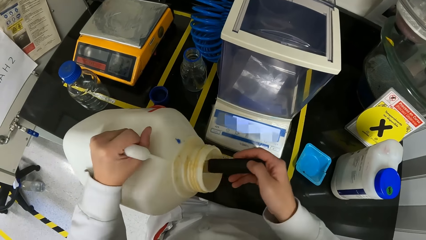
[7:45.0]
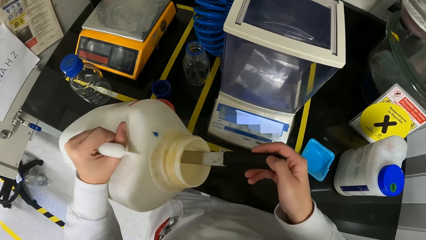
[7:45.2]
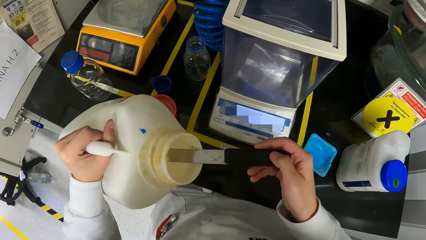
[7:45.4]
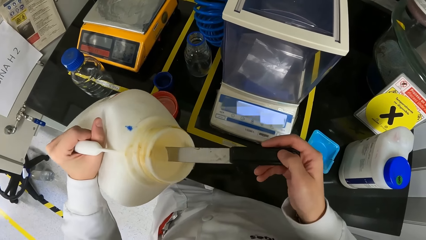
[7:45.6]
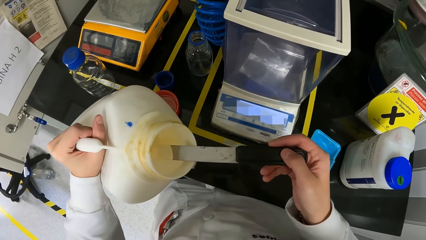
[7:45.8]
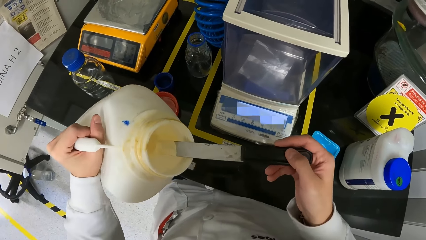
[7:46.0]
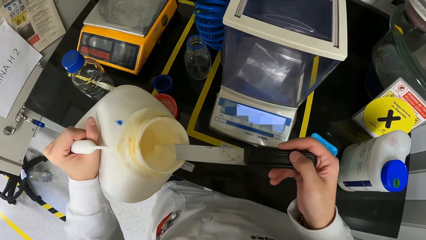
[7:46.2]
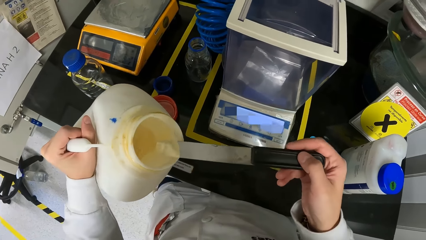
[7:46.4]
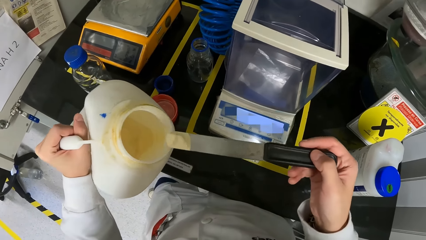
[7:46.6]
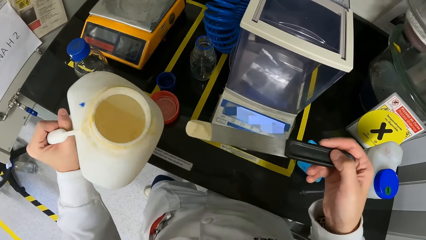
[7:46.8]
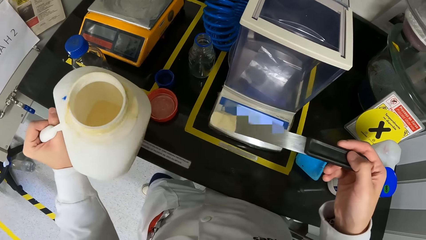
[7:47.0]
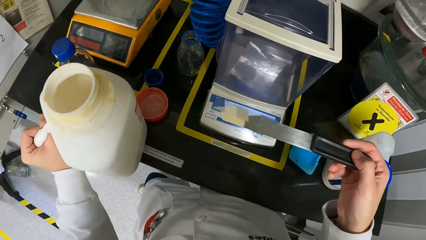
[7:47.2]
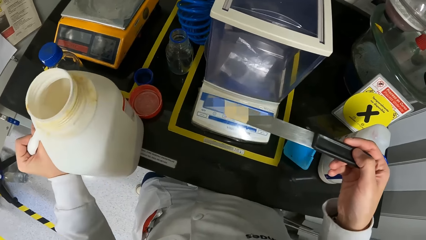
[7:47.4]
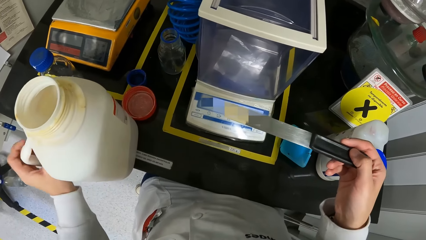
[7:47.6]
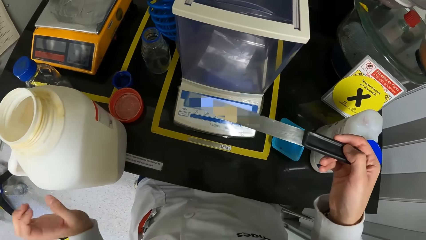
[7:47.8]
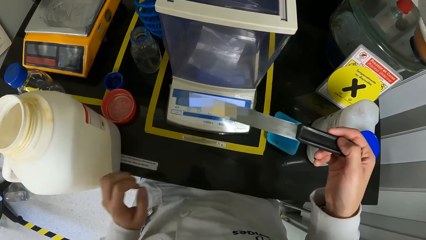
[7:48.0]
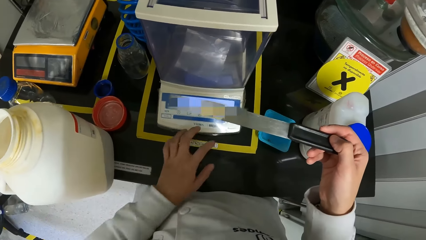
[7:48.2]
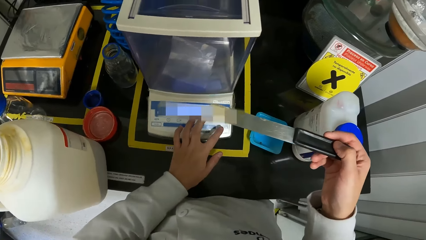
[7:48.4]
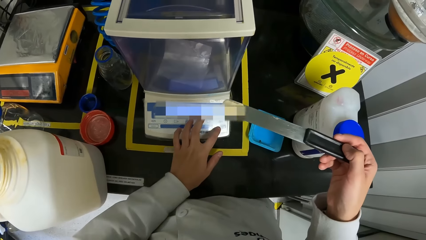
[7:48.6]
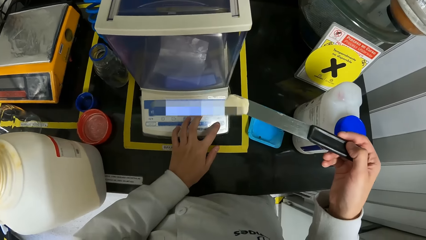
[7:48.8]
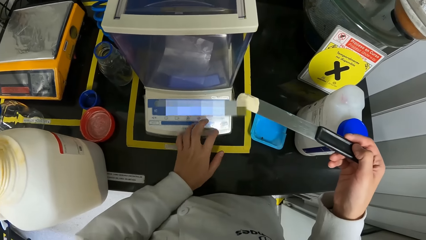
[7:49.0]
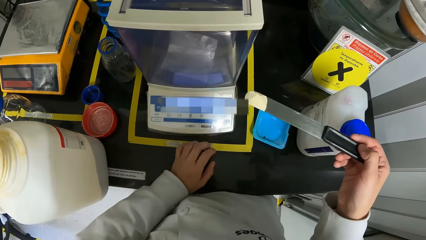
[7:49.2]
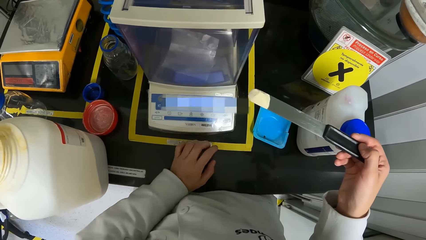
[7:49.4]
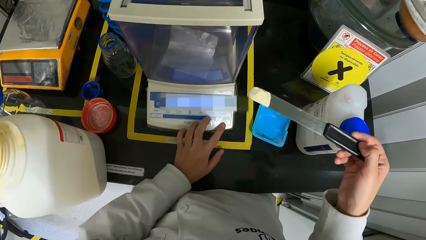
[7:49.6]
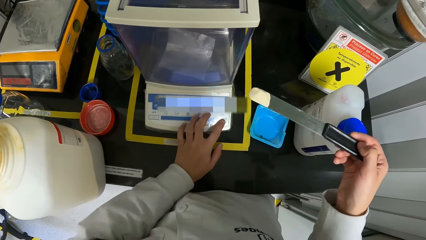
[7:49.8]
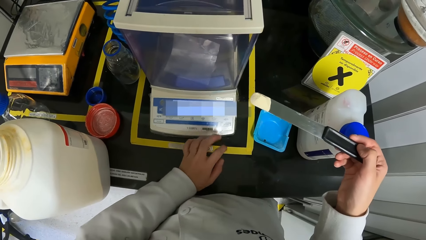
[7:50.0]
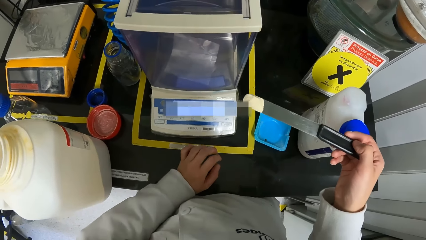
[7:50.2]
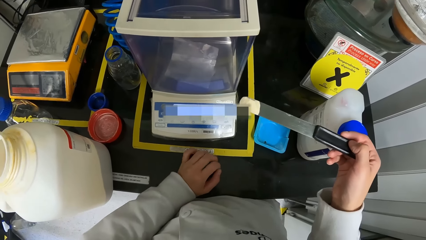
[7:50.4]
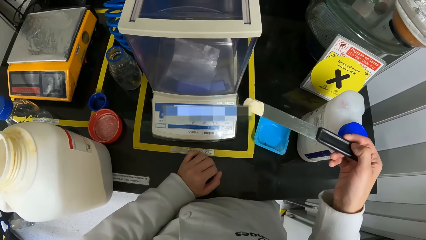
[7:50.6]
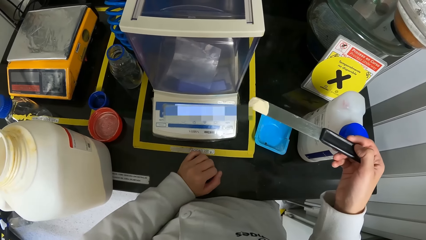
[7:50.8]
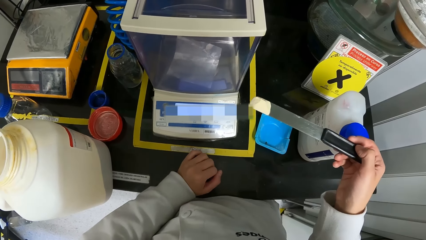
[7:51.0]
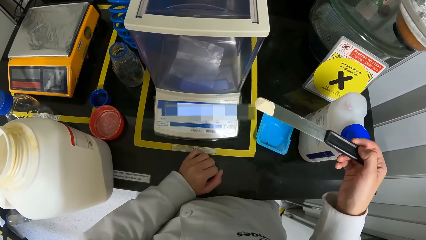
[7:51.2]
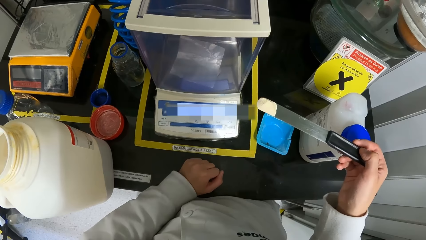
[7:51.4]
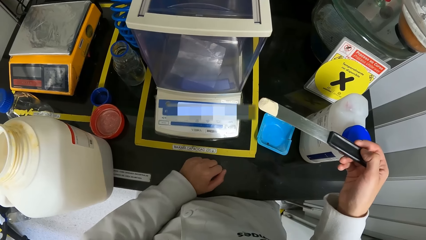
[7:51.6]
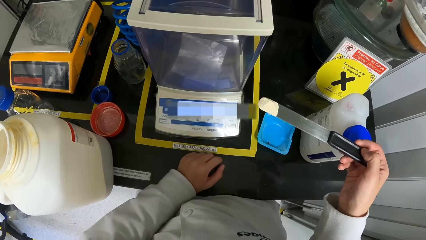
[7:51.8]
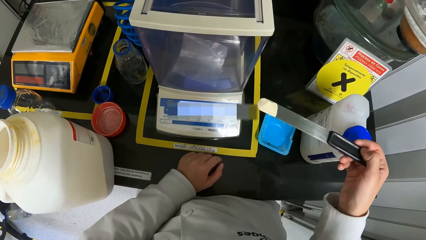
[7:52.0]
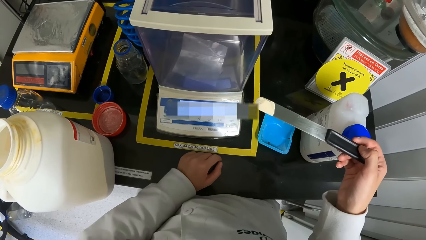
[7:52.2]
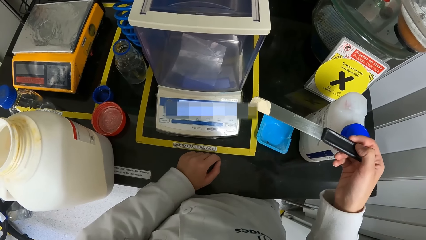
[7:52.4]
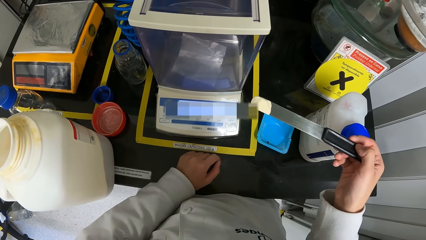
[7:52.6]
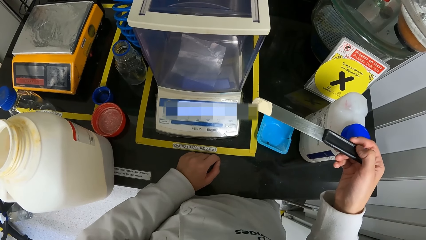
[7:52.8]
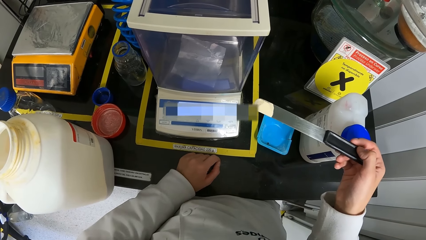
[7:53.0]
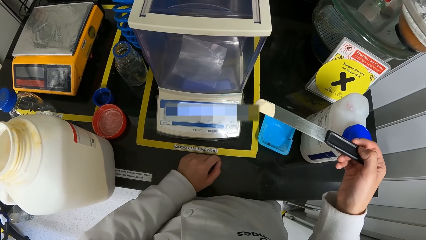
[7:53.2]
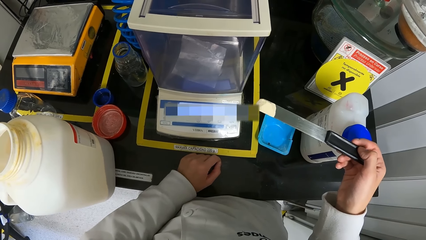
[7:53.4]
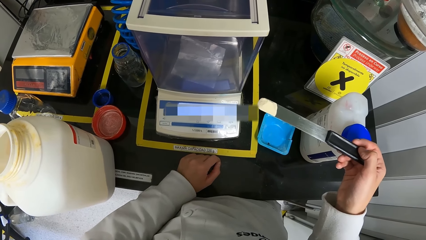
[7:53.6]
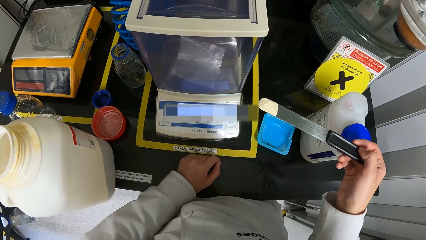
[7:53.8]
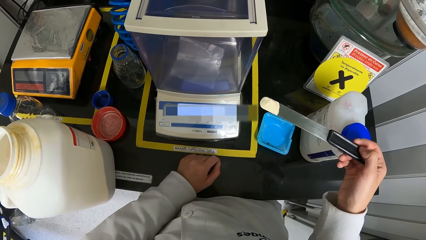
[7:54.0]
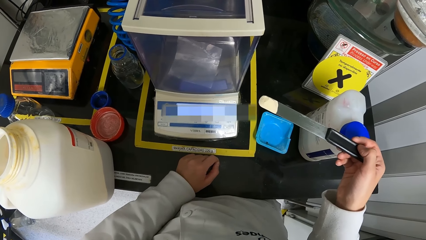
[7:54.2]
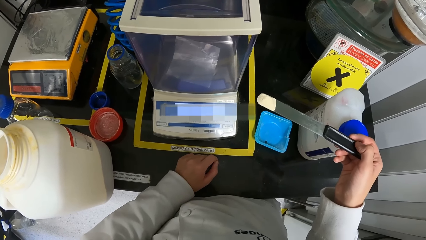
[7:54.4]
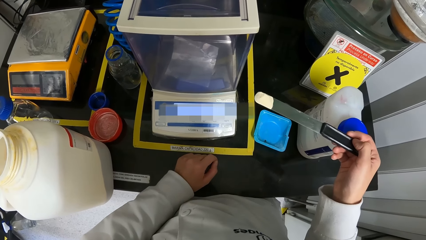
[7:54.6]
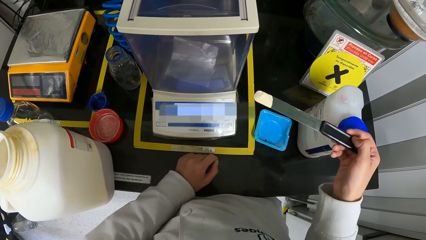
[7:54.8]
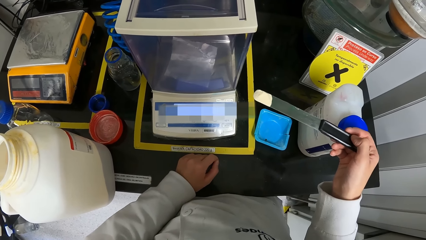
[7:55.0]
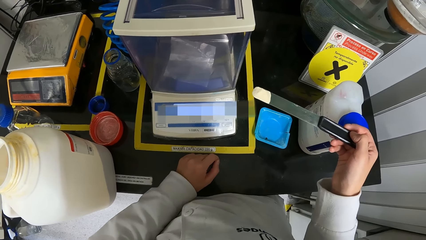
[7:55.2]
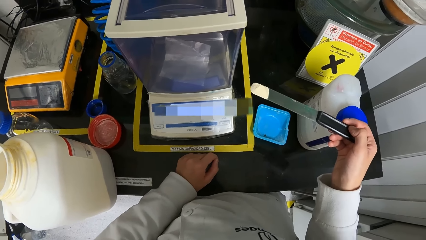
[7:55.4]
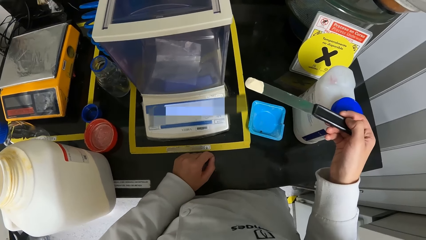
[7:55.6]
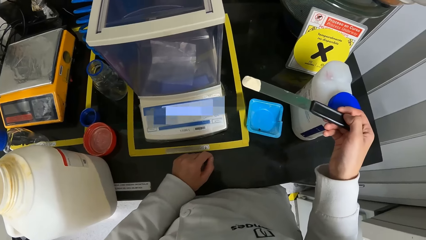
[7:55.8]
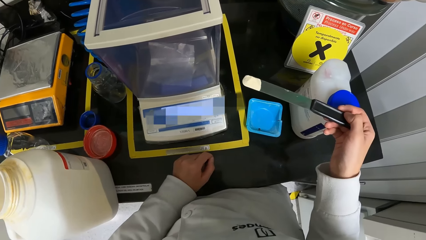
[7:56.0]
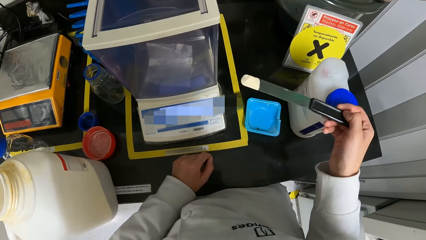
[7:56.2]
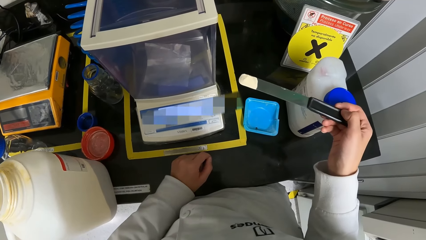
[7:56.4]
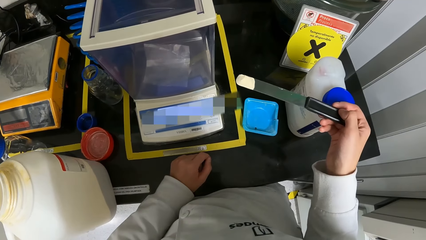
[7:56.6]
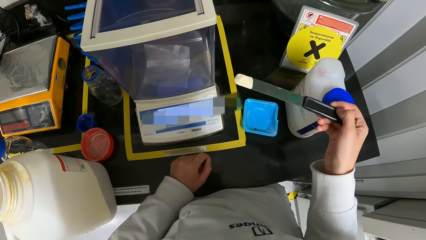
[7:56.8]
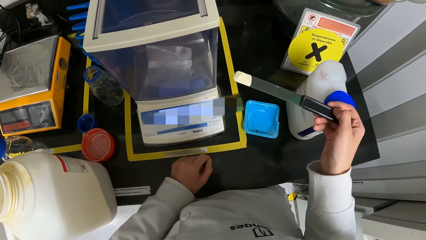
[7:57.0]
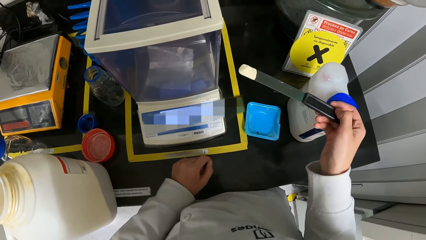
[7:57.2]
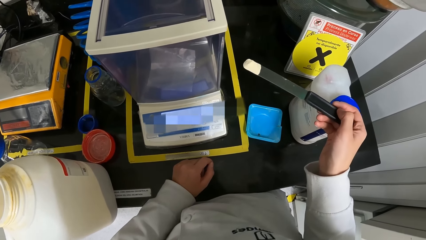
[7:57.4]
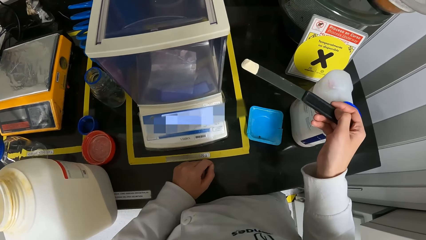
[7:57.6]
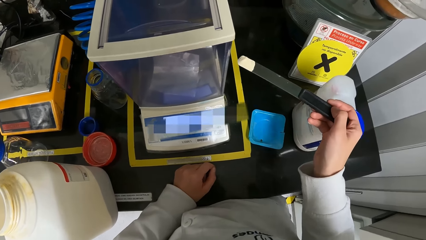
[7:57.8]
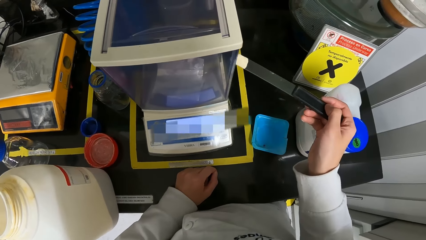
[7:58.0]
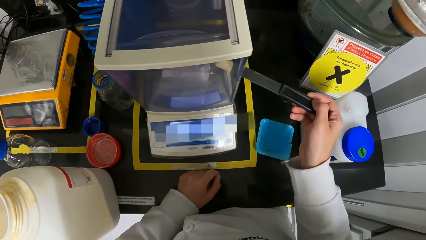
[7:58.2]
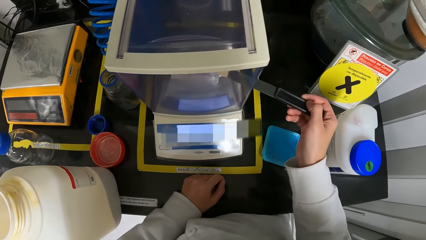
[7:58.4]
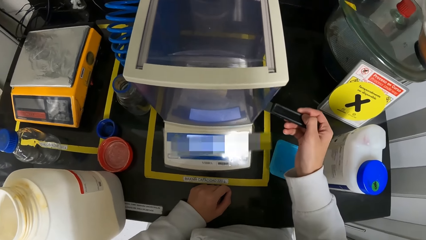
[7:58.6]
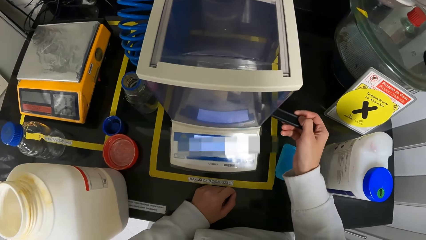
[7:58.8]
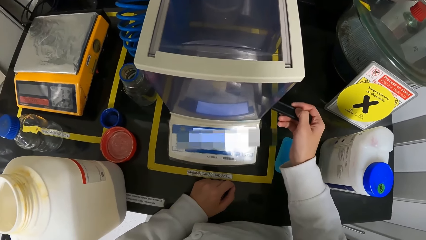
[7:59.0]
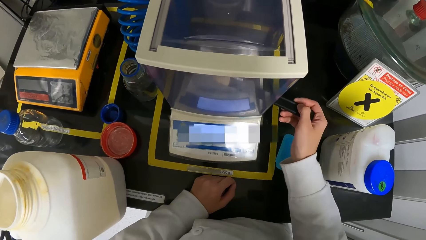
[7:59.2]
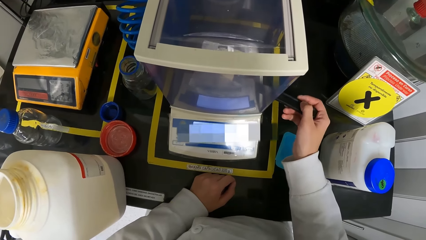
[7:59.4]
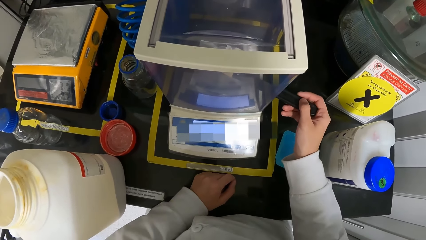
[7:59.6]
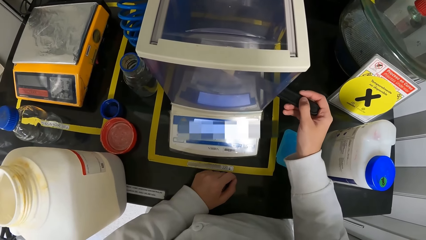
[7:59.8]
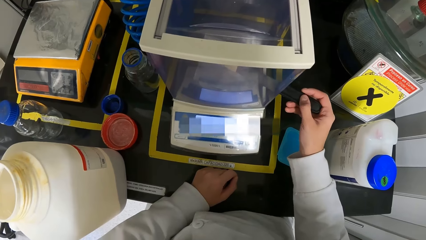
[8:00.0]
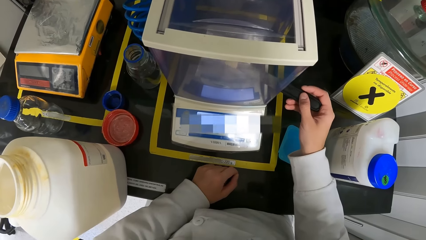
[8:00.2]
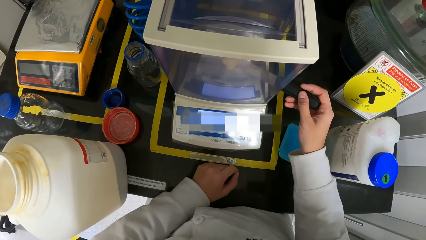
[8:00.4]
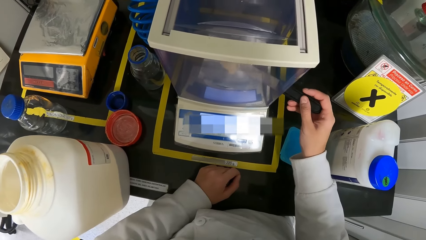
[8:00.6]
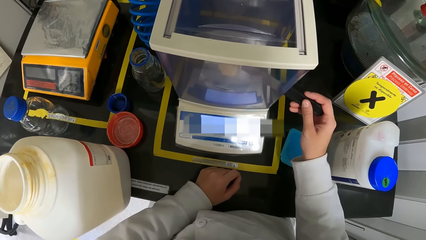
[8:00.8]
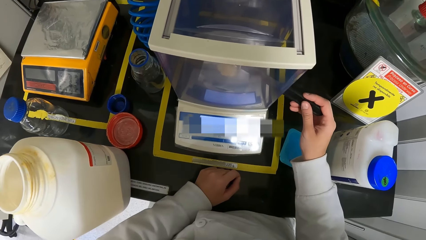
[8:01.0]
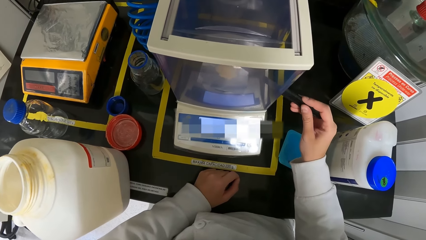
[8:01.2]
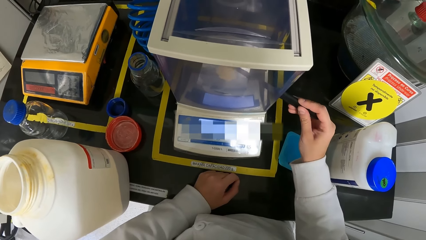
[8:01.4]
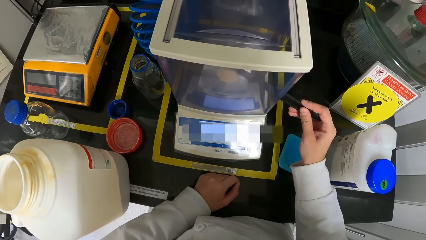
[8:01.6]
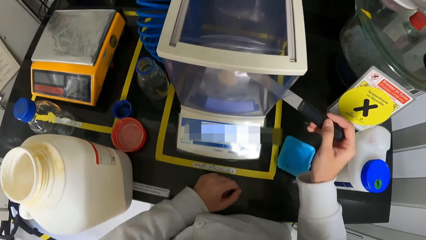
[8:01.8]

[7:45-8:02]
The camera wearer brings out a sample from the keg with the plaster knife in her right hand. She drops the keg on the lab table with her left hand. She operates the DNA sequencer with her left hand. She pours the sample on the sample tape with the plaster knife in her right hand.
